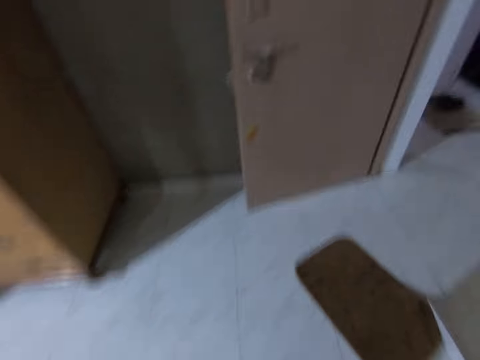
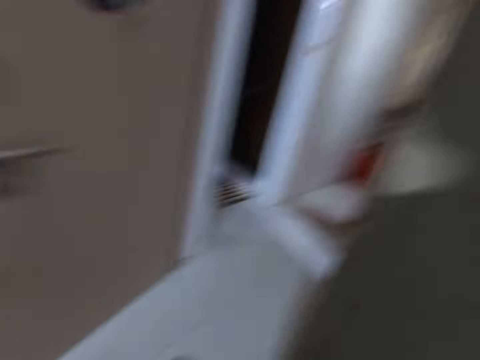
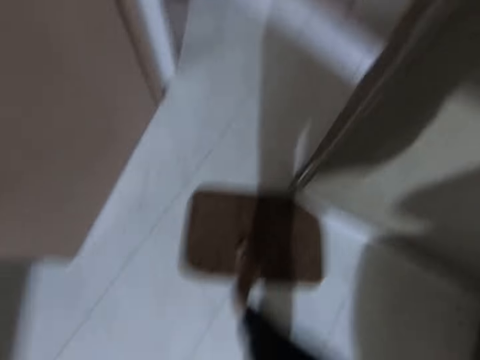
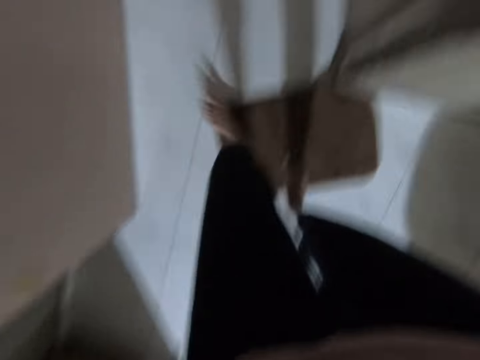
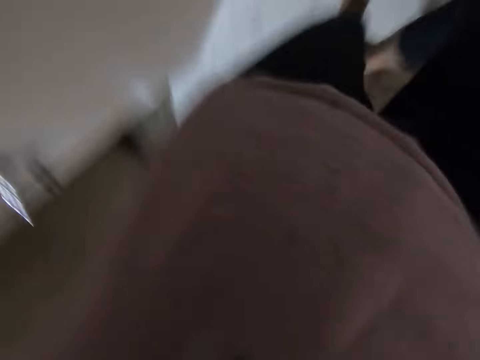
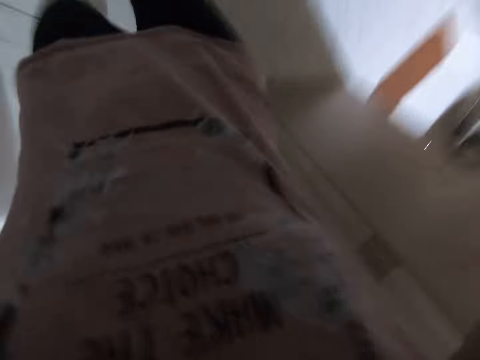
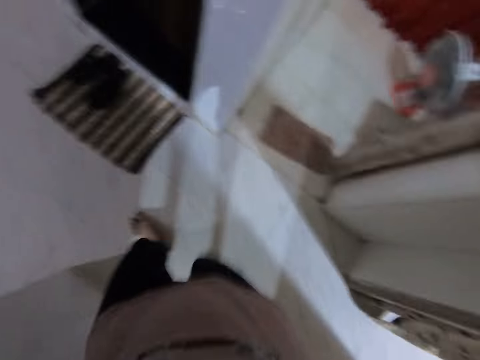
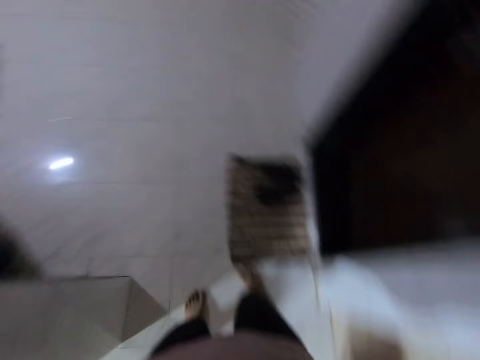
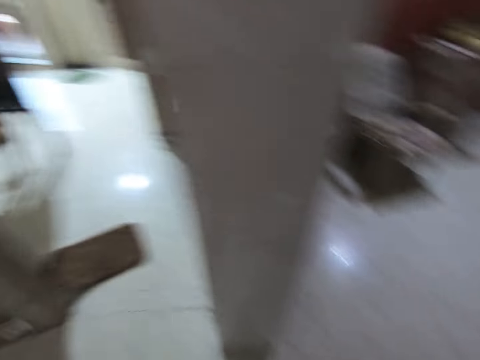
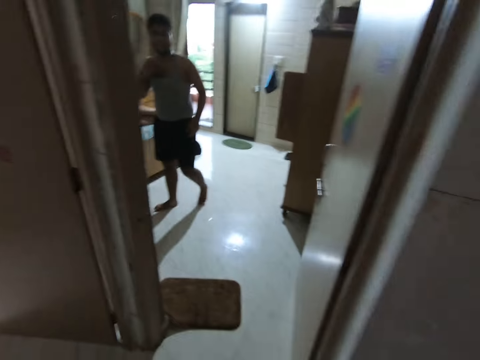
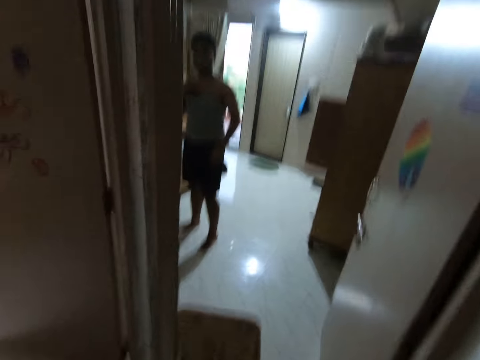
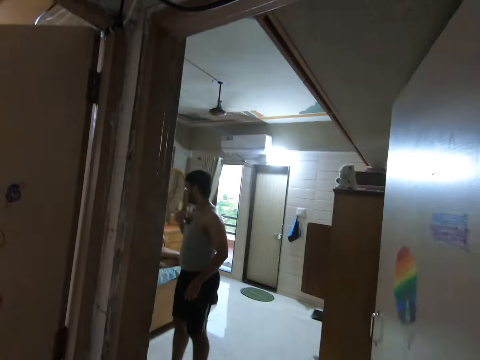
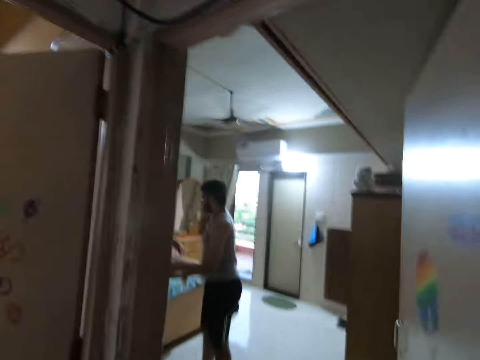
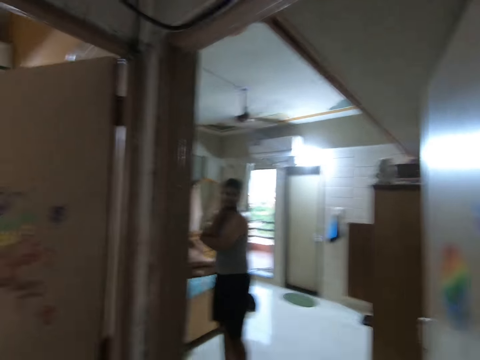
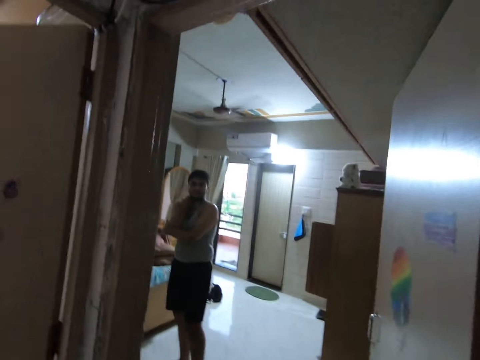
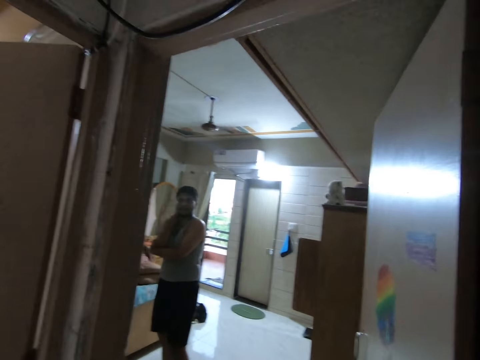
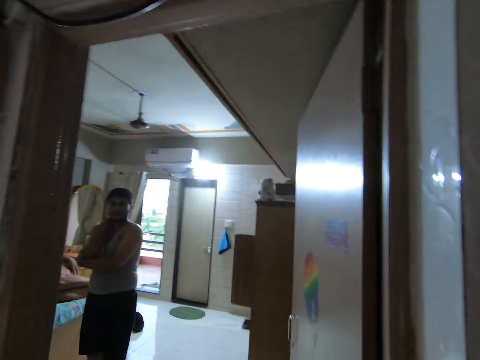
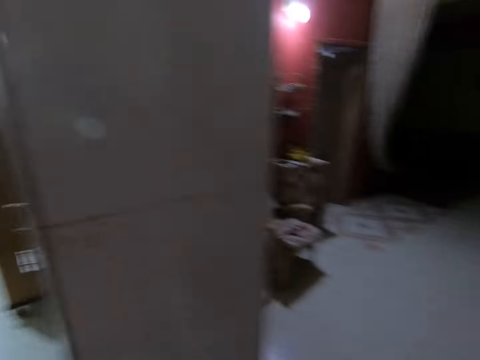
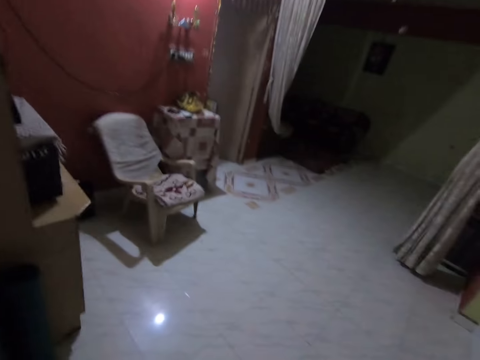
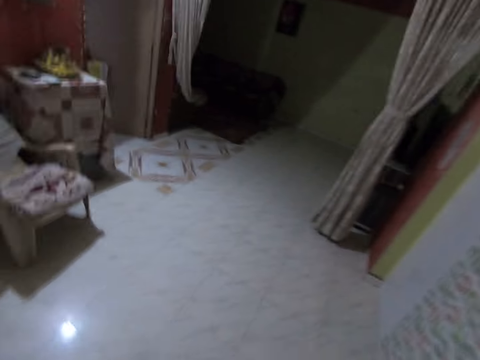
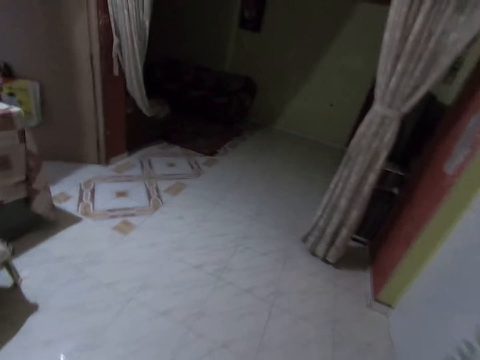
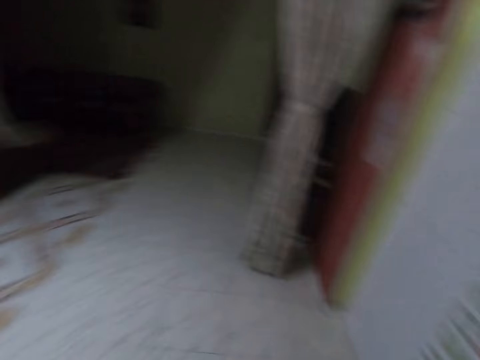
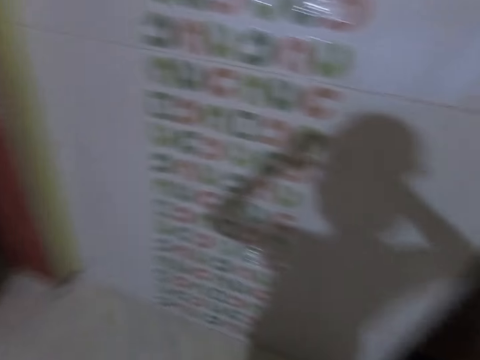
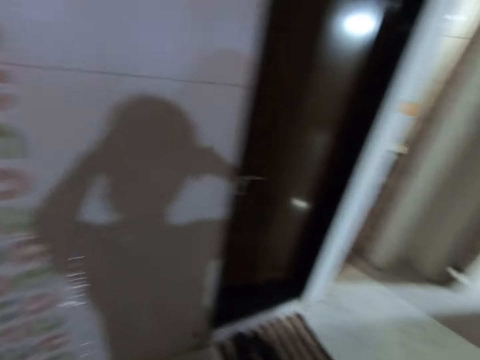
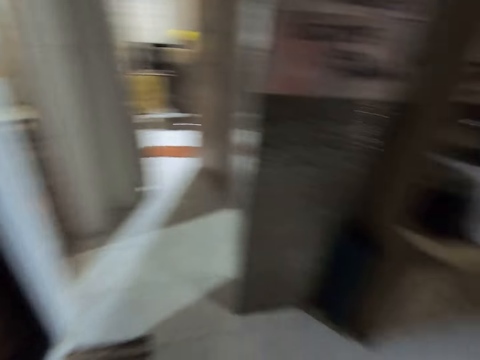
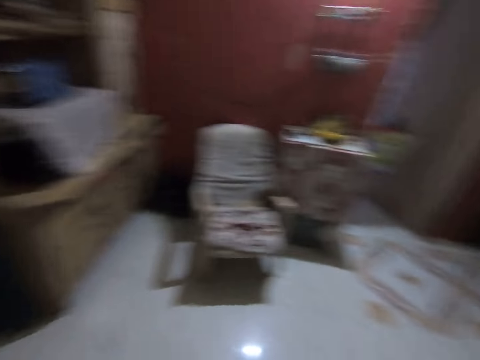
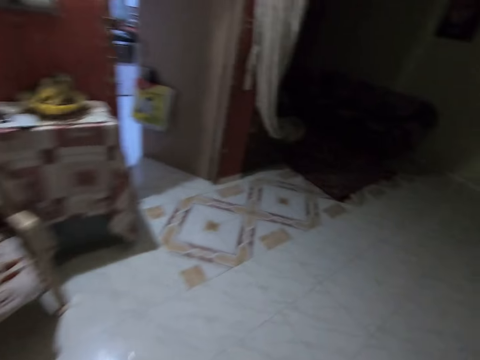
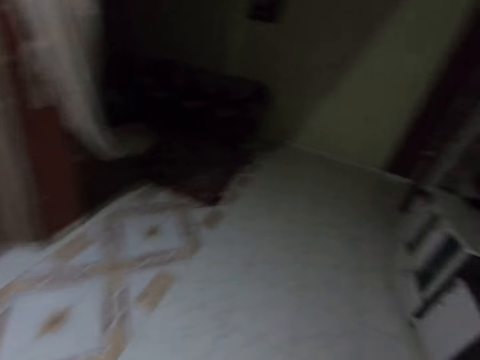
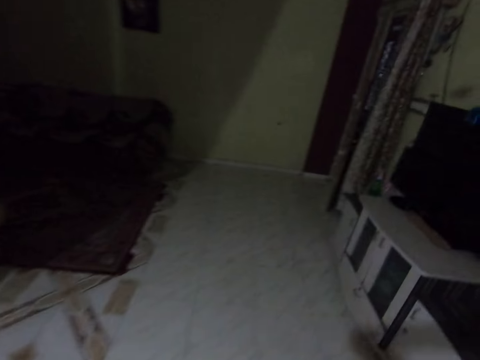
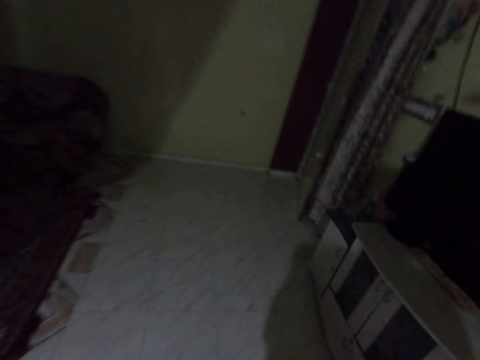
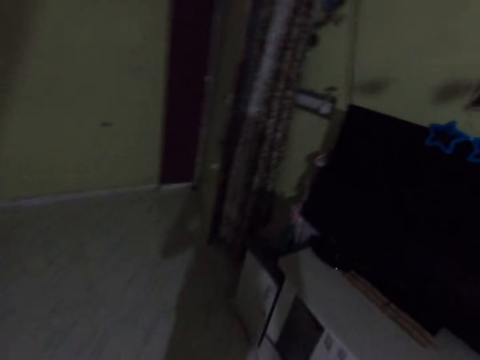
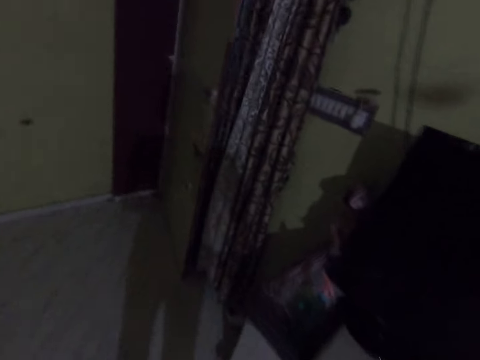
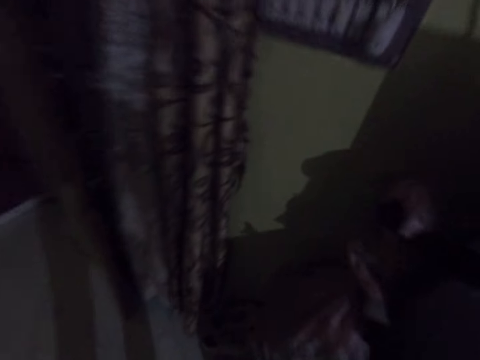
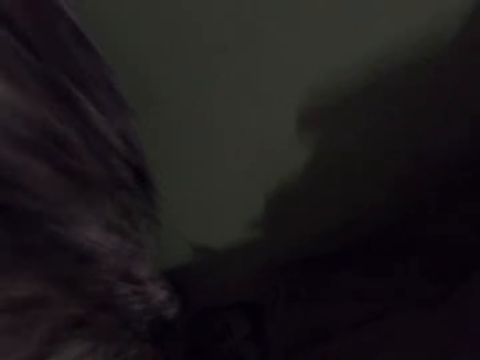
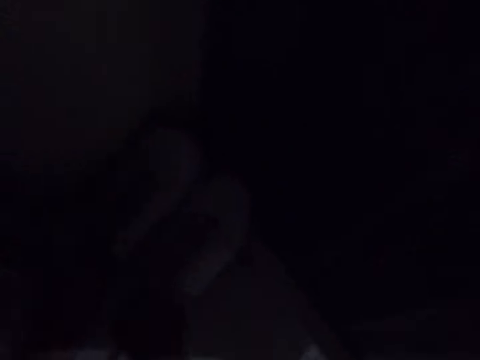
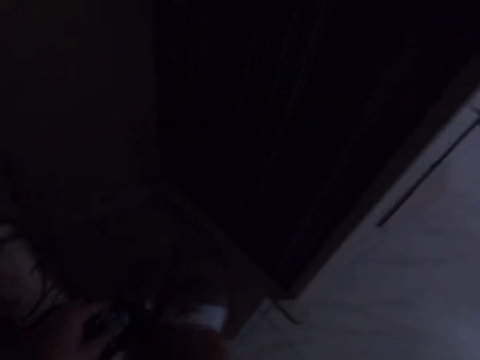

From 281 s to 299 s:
The camera wearer enters the room. They move around the room. They talk to a man. The camera wearer walks around the house. They look around the room. They walk around the room.

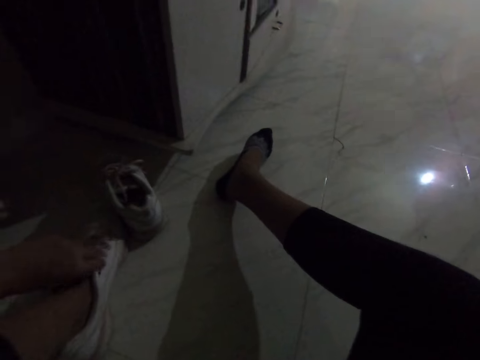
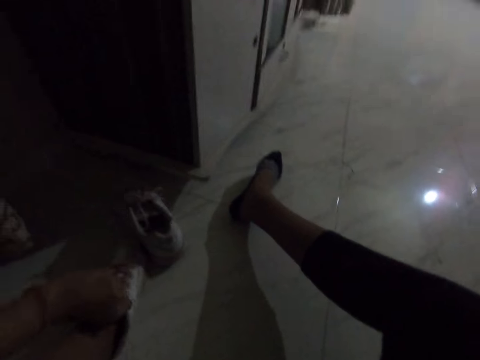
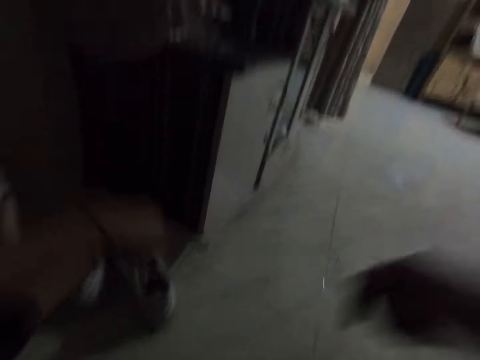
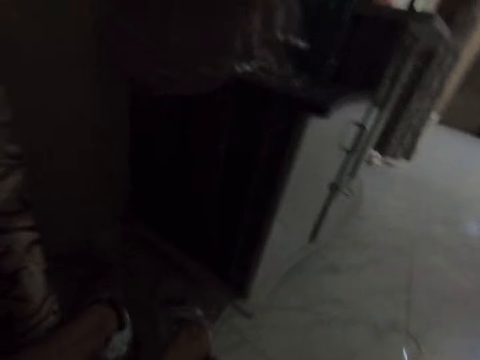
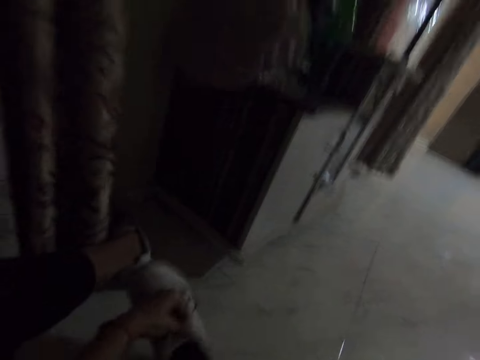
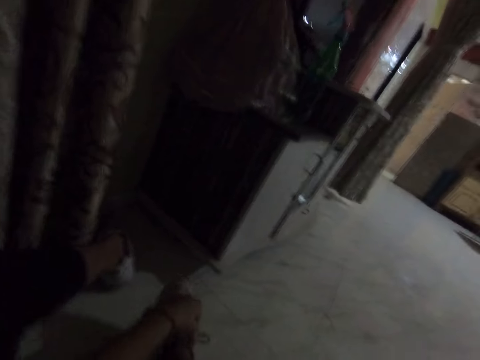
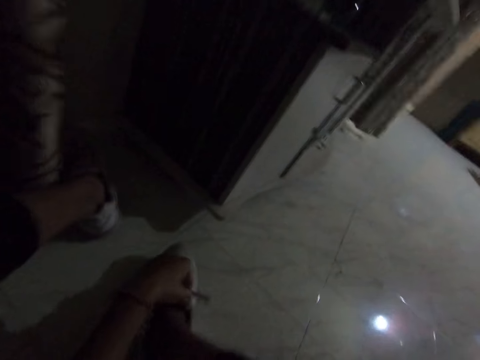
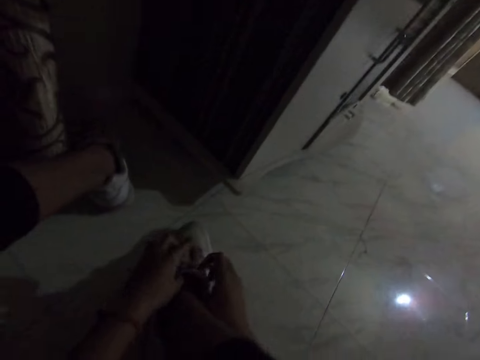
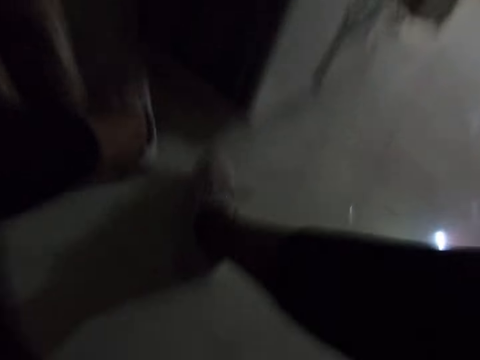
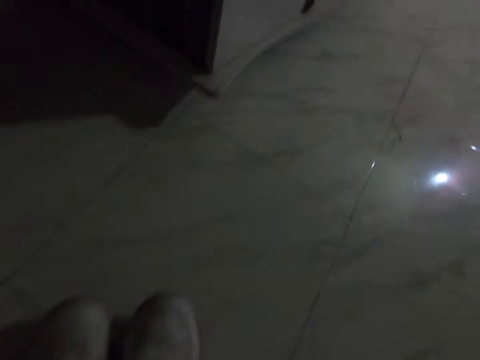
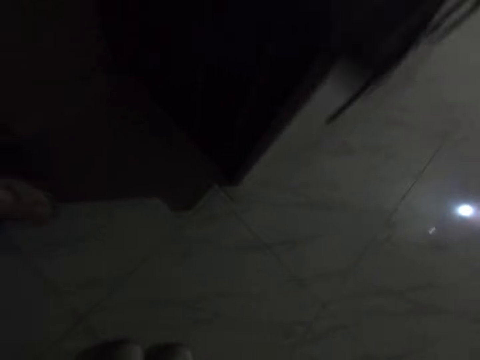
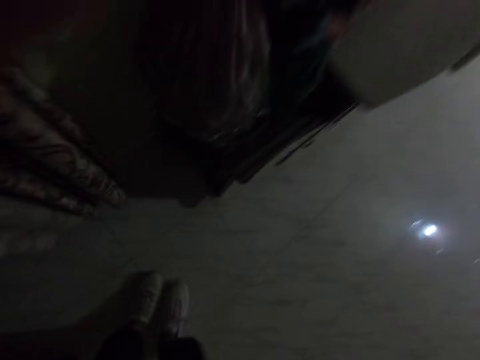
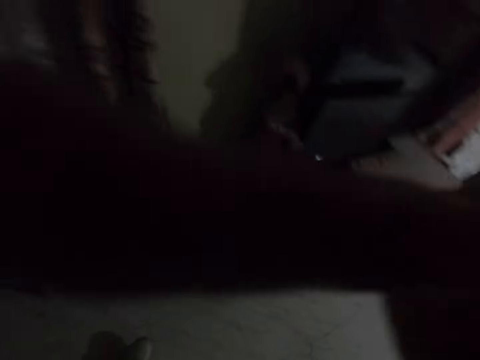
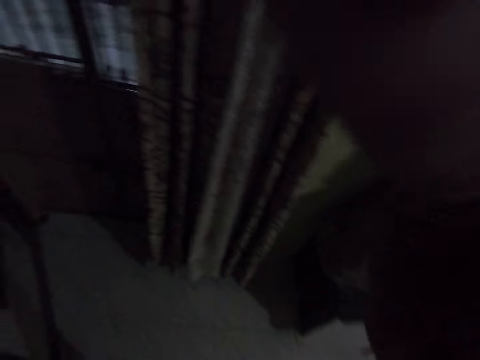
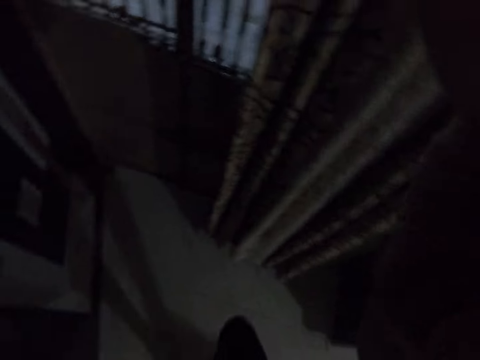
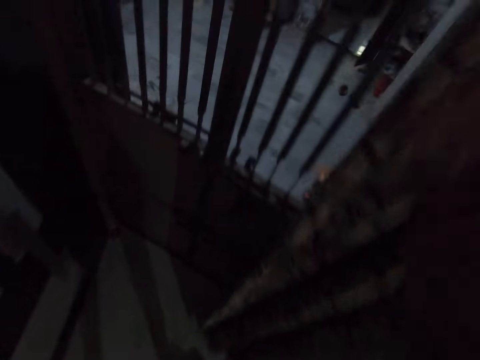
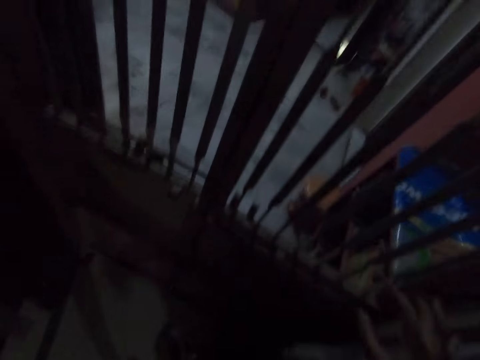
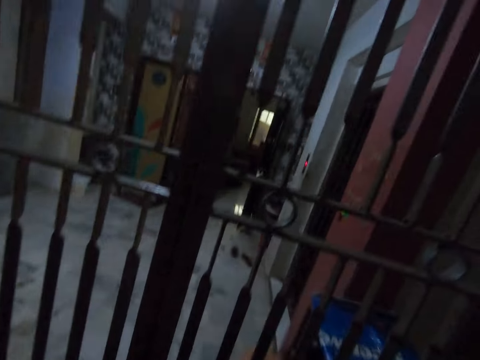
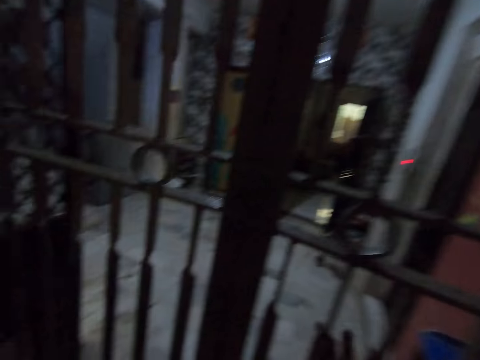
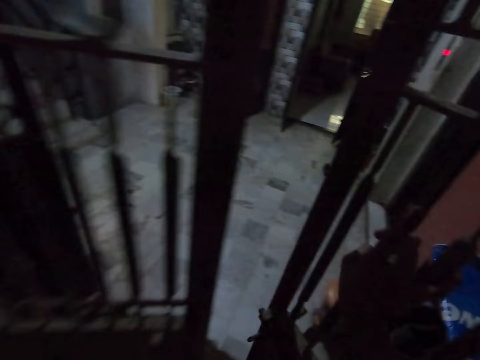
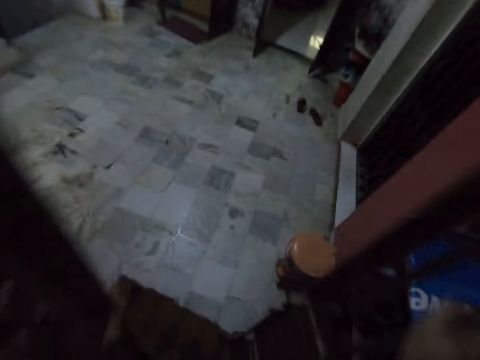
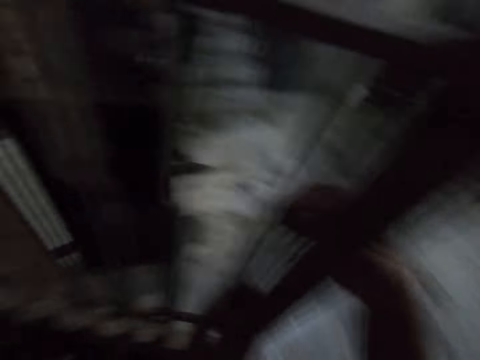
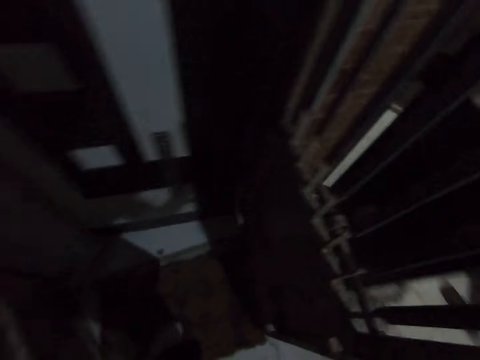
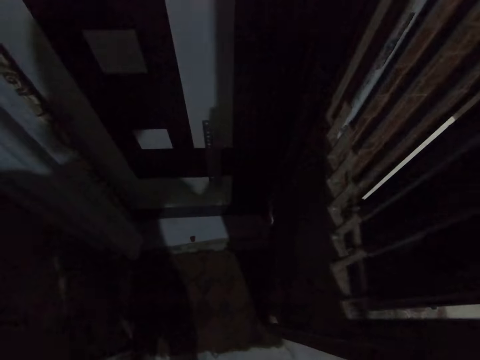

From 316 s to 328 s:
The camera wearer takes the shoes. They wear the shoes. They stand up. They lift up the hand. They fix the camera. They open the door. They walk around the room.
